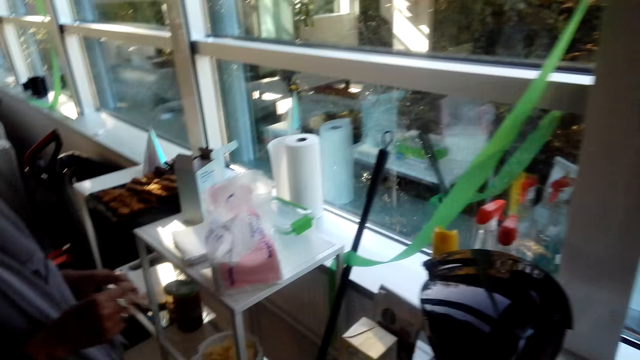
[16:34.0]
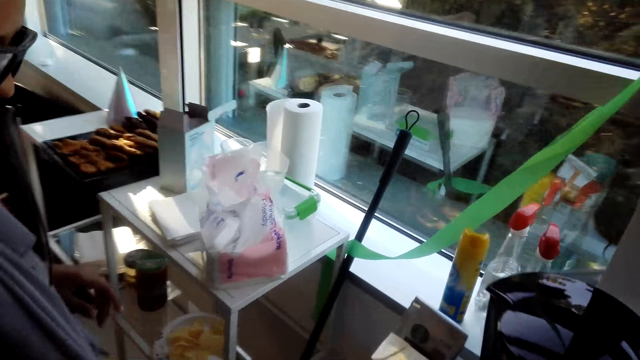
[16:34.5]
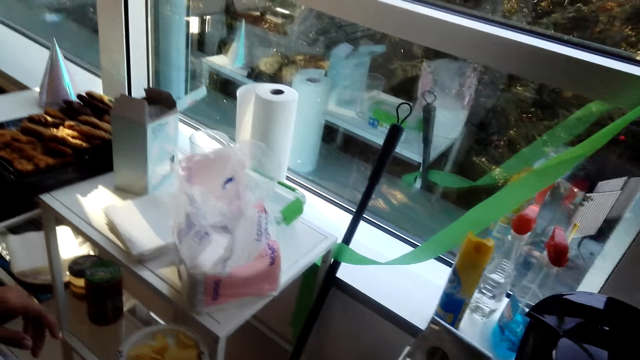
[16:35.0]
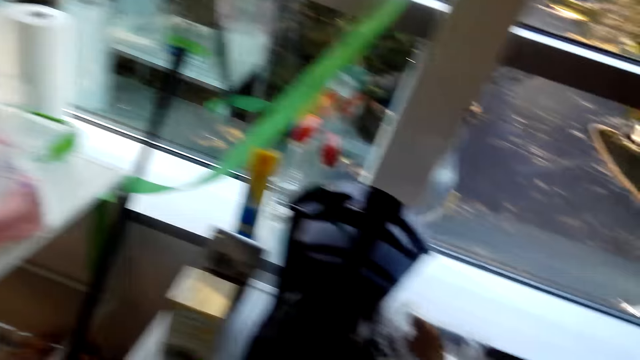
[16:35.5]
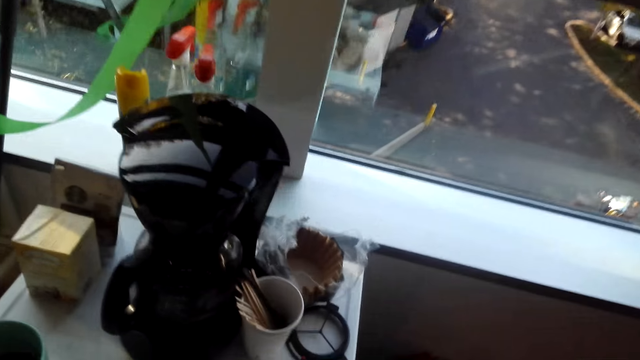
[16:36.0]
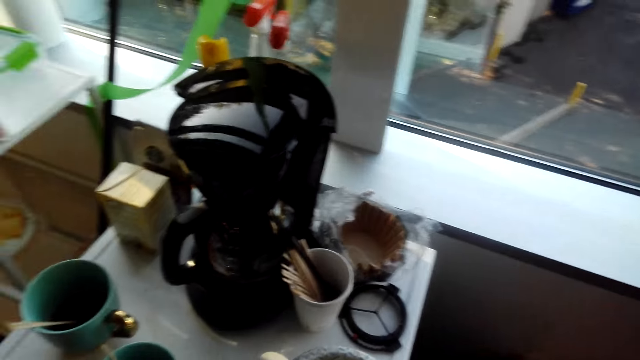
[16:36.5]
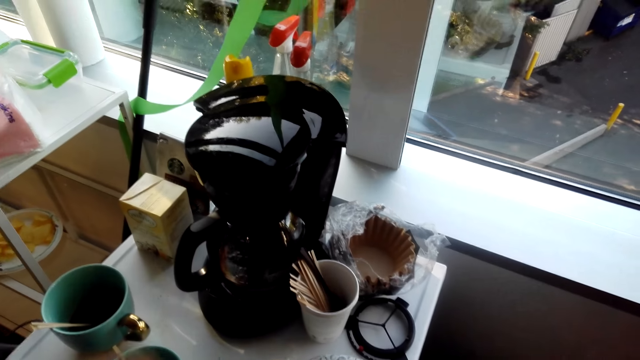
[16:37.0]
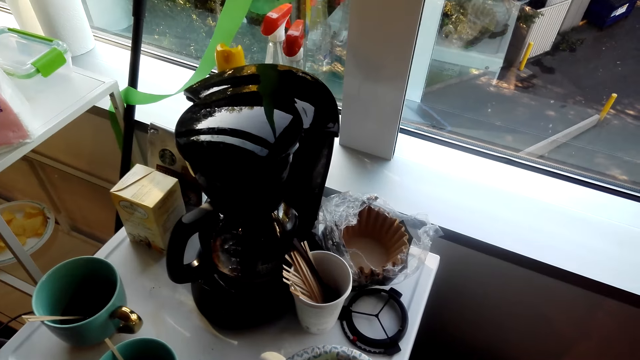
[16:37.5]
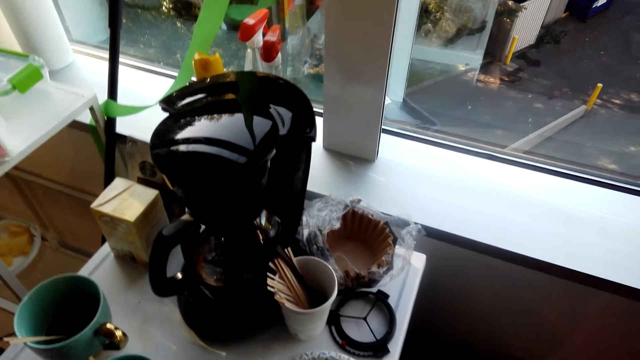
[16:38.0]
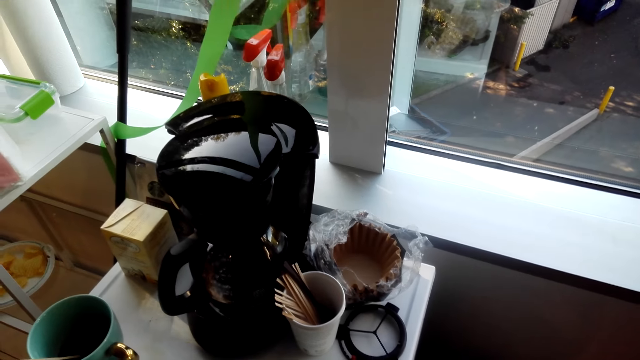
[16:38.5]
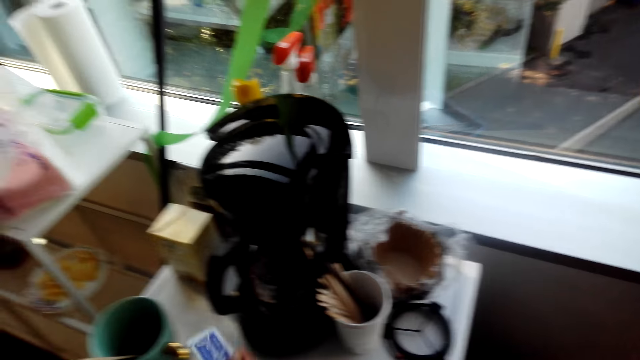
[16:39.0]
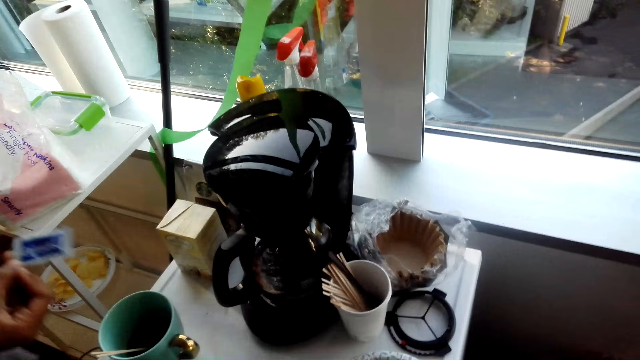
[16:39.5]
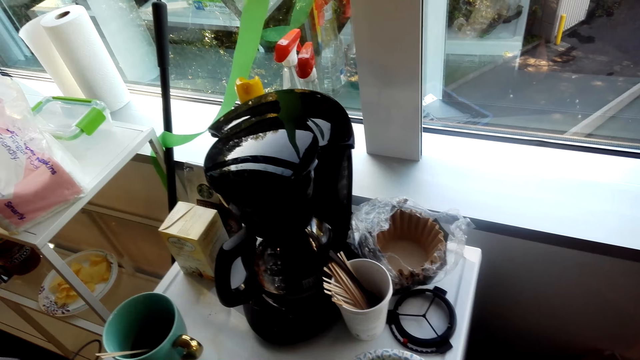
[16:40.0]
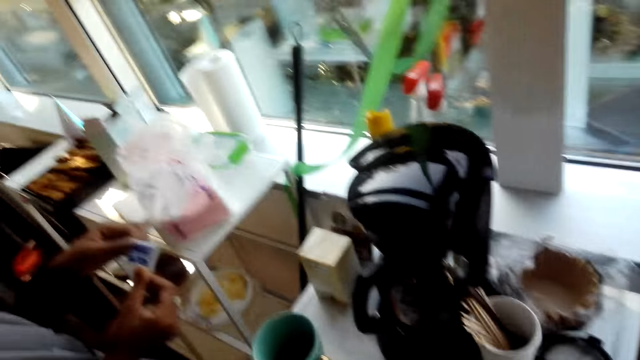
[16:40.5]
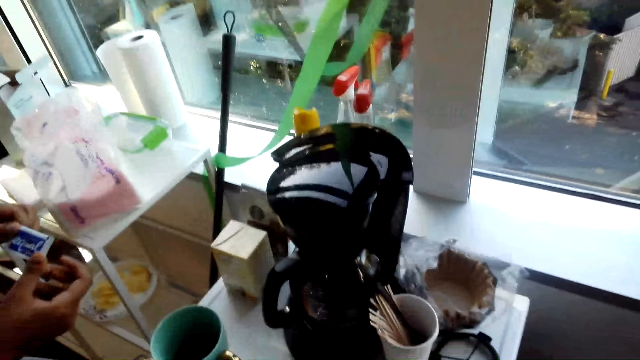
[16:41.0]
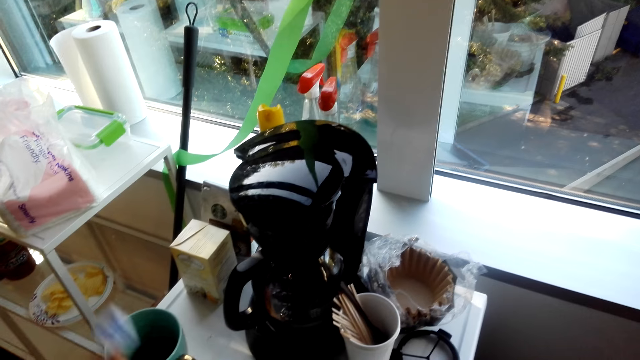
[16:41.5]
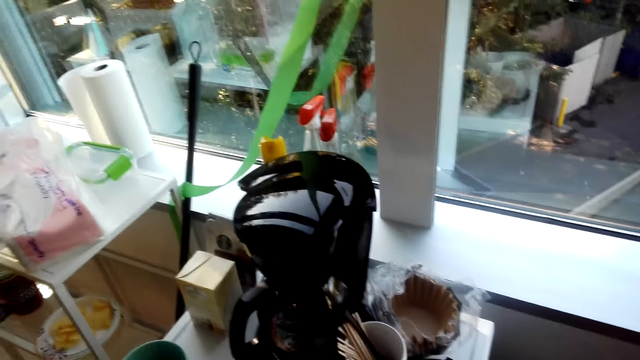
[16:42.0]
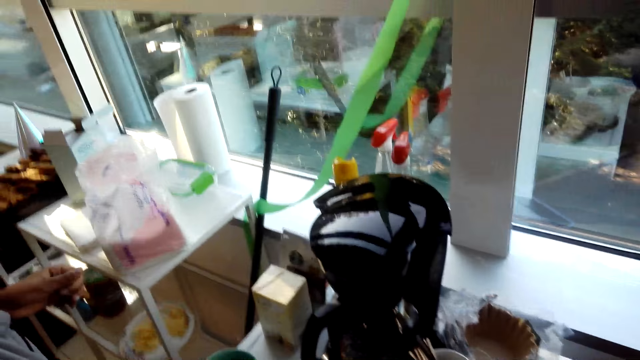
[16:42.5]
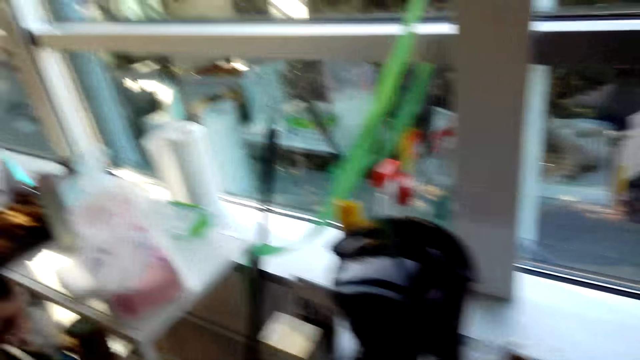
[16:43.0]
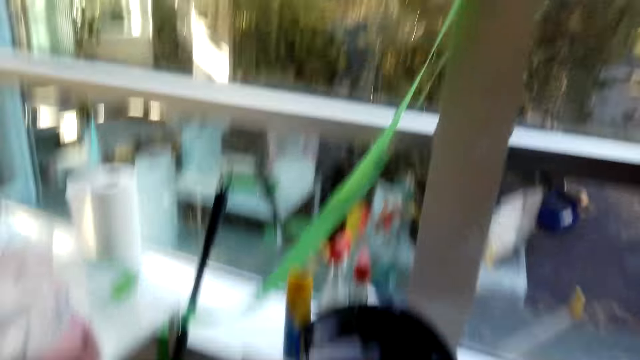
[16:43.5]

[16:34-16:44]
The woman holds a sachet. The camera wearer looks around. The woman looks at the sugar sachet and places the sugar sachet on the table.

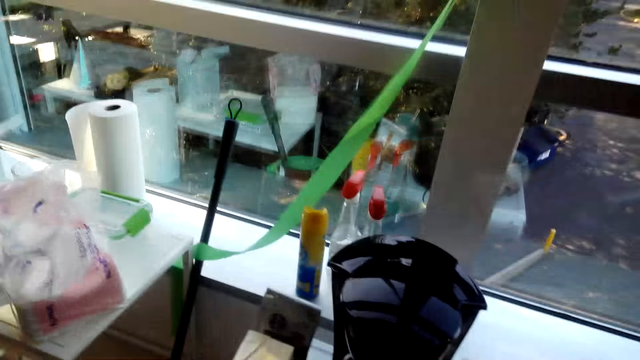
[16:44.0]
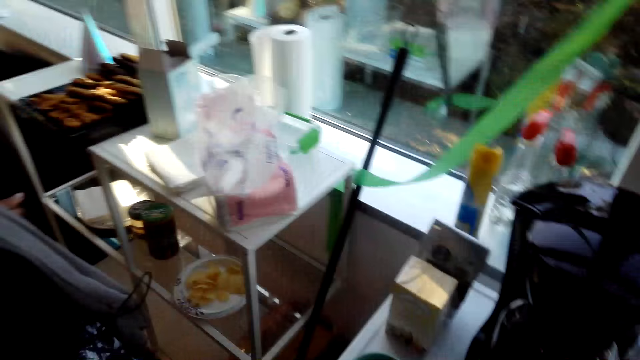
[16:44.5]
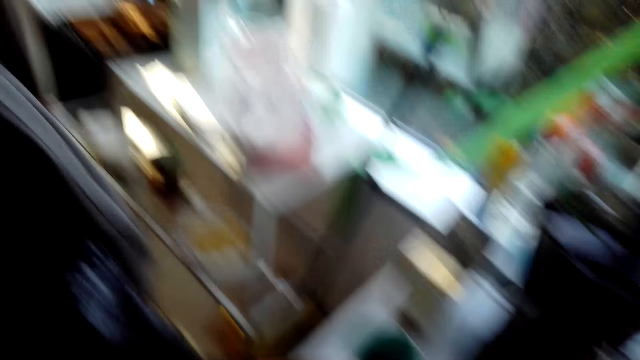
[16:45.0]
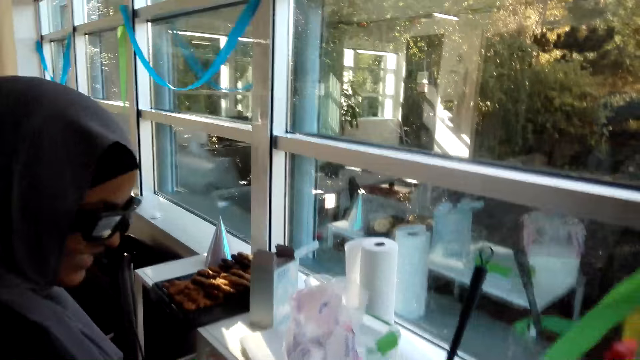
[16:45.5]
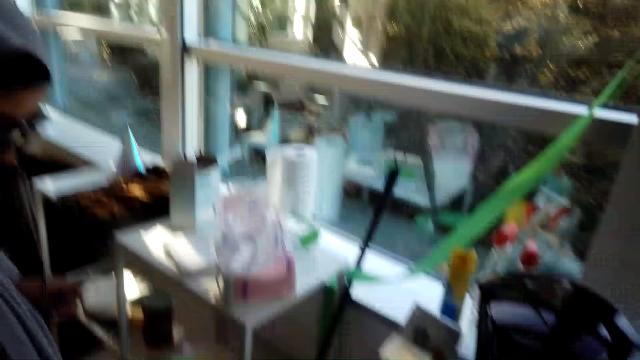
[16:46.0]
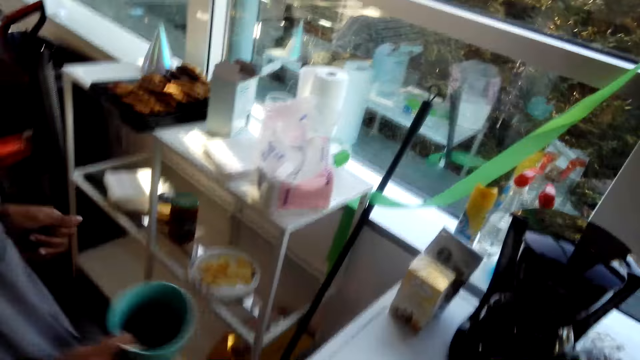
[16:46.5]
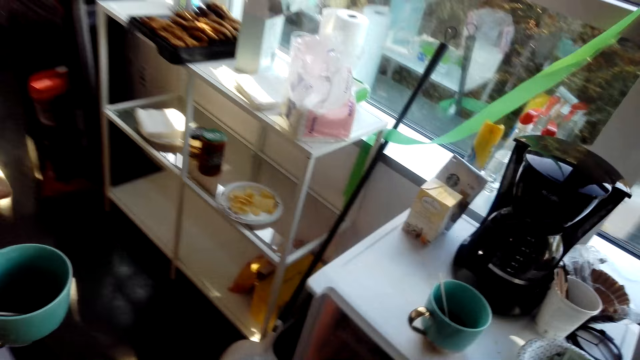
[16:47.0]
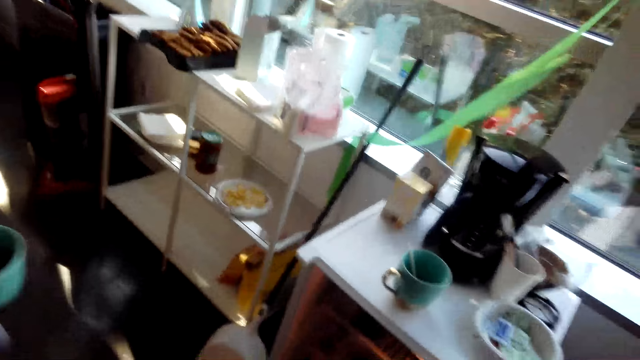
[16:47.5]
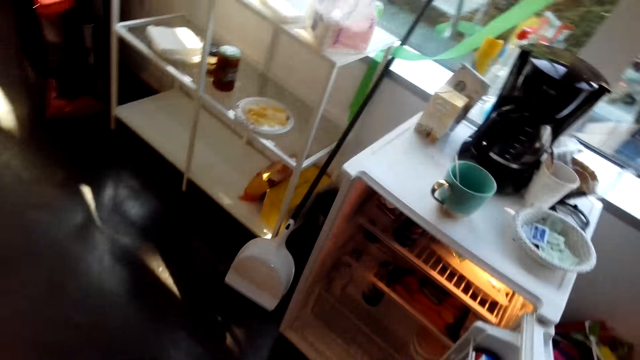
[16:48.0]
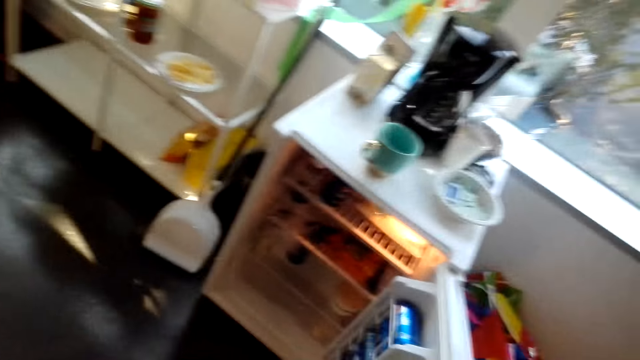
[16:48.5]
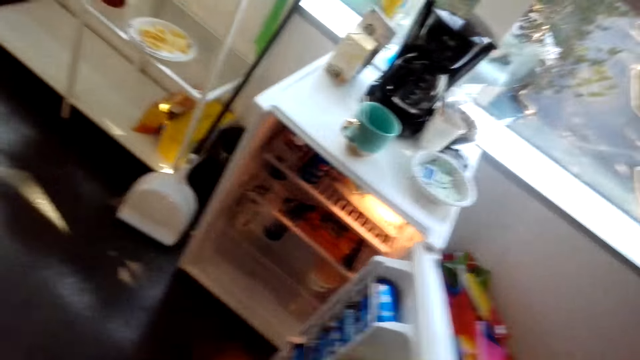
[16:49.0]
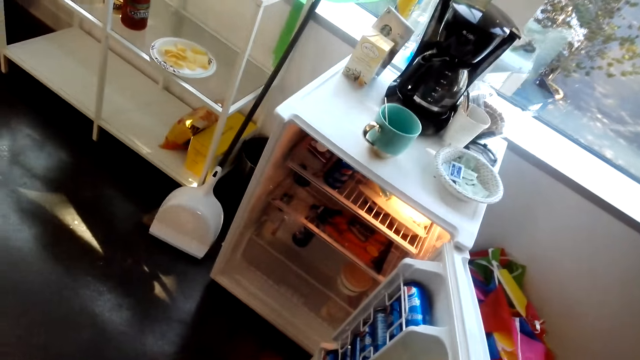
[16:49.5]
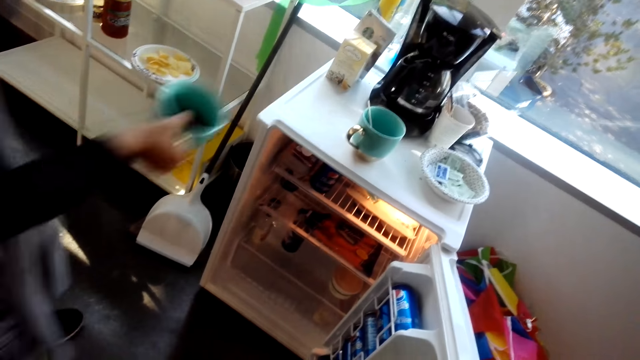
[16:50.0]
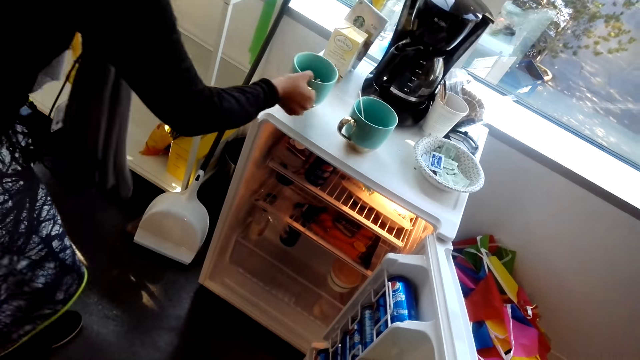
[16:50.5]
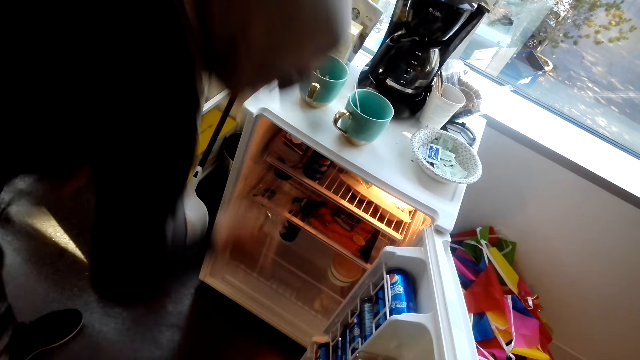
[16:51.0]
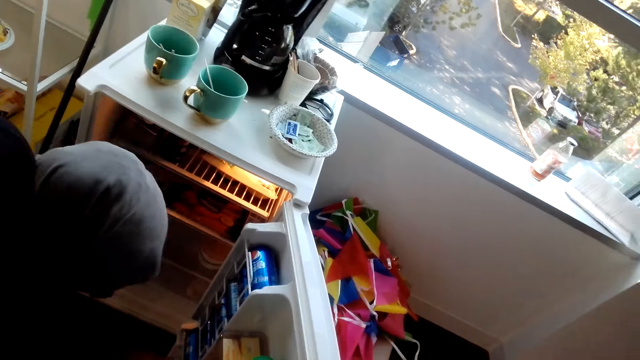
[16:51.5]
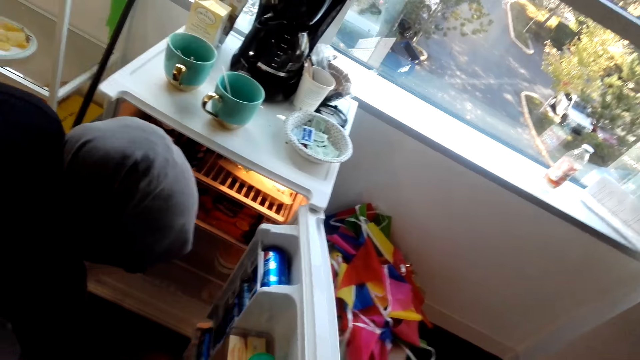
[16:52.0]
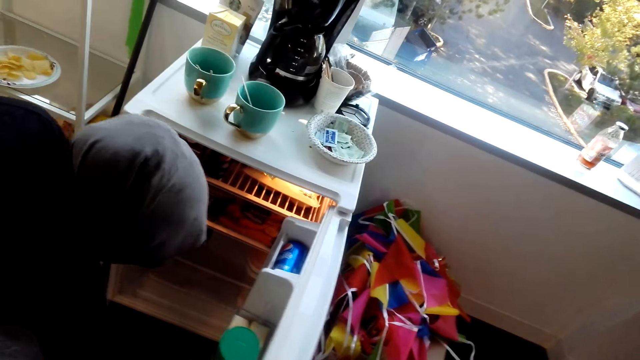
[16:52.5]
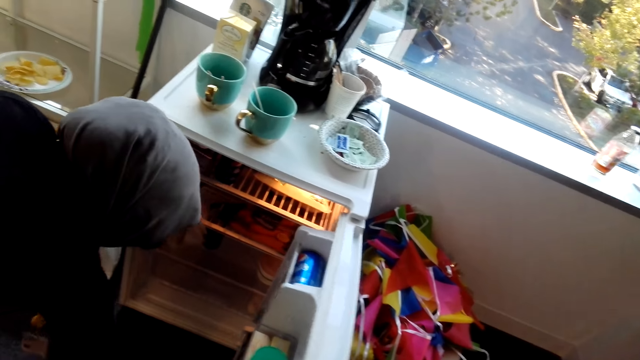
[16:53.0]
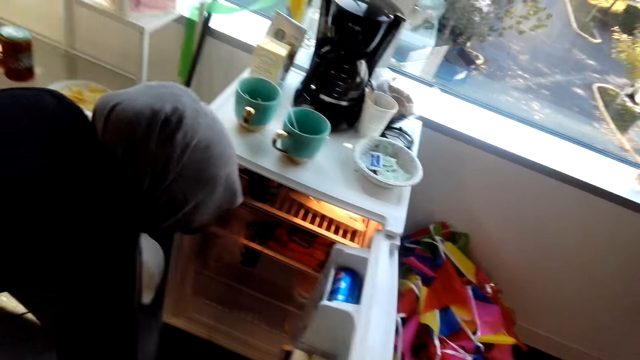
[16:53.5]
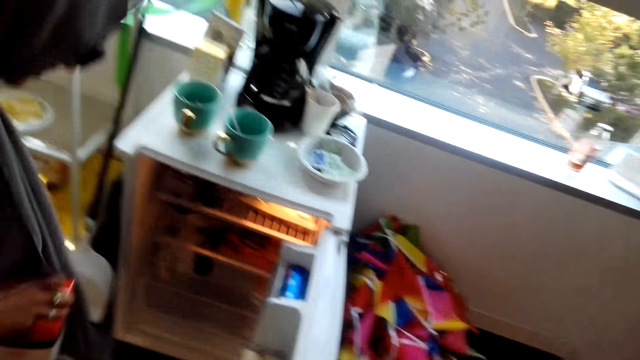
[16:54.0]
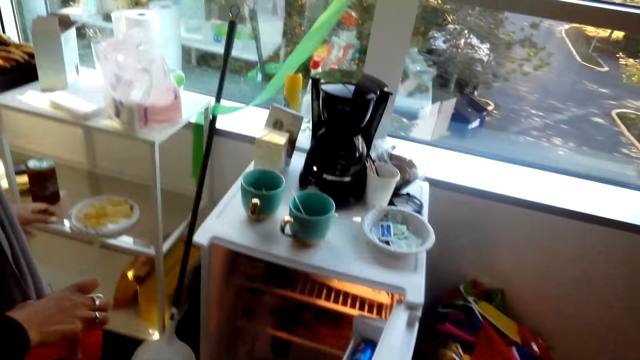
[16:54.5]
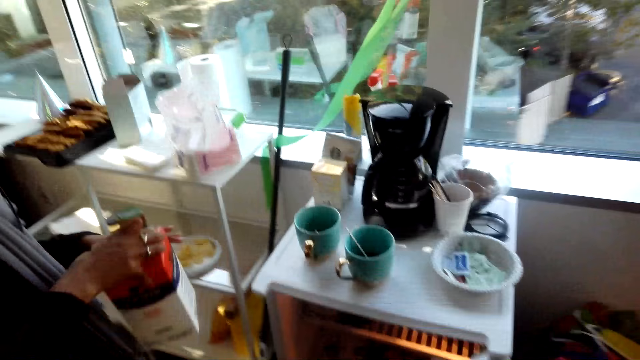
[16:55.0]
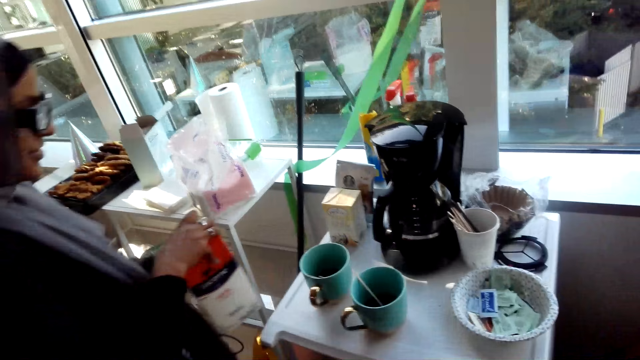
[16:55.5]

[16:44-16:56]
The camera wearer looks around and speaks to the woman. The woman takes the coffee from the table. The camera wearer moves about. The woman places the coffee on the table, looks into the fridge, and holds a box.
